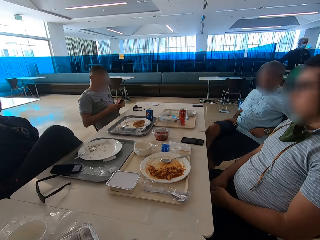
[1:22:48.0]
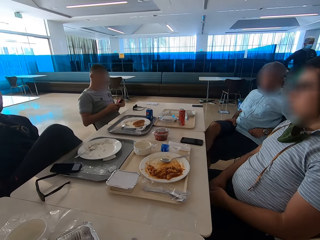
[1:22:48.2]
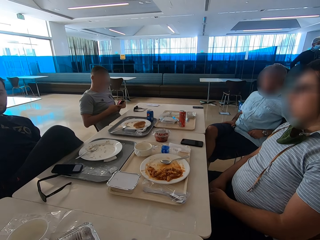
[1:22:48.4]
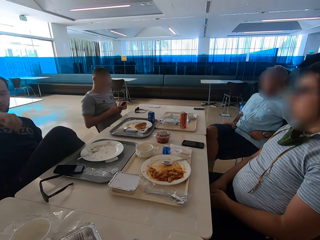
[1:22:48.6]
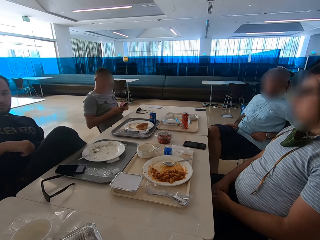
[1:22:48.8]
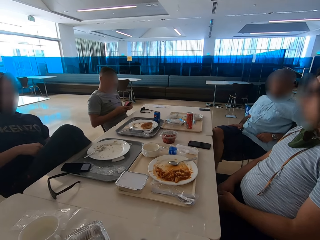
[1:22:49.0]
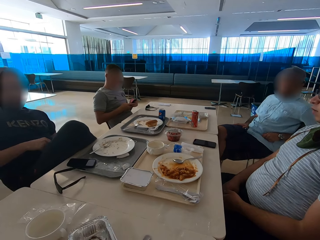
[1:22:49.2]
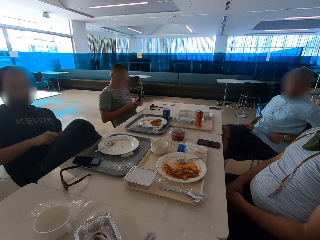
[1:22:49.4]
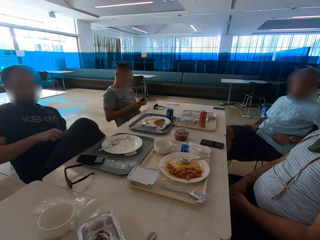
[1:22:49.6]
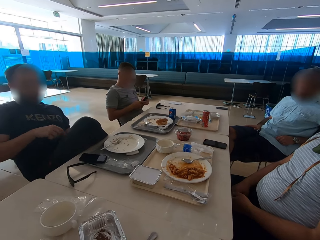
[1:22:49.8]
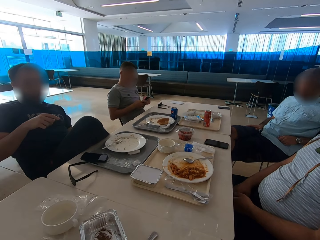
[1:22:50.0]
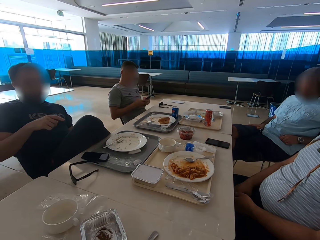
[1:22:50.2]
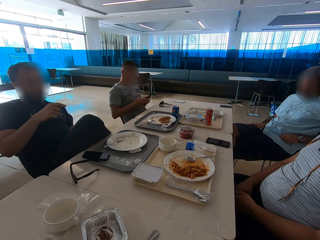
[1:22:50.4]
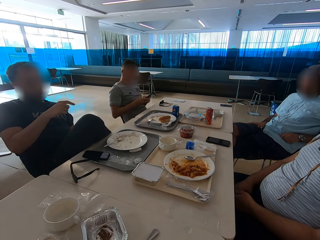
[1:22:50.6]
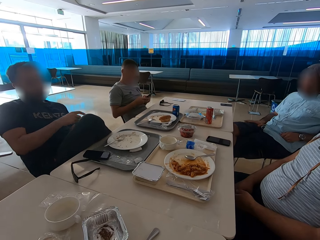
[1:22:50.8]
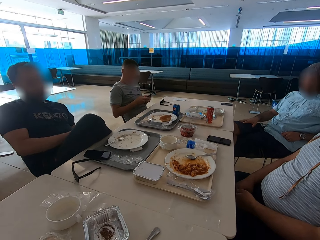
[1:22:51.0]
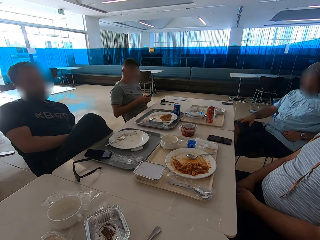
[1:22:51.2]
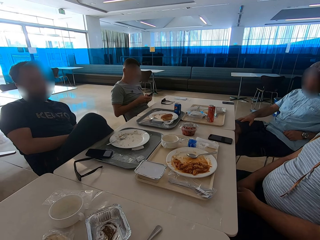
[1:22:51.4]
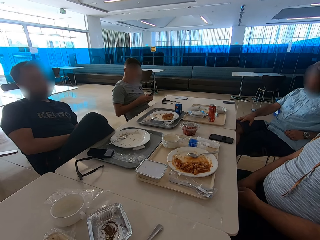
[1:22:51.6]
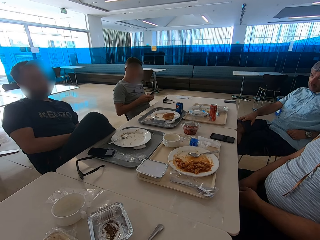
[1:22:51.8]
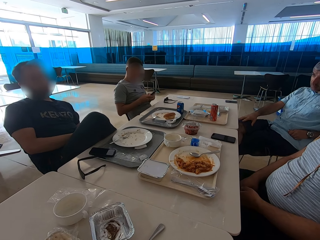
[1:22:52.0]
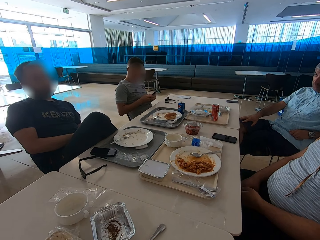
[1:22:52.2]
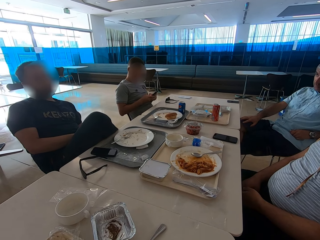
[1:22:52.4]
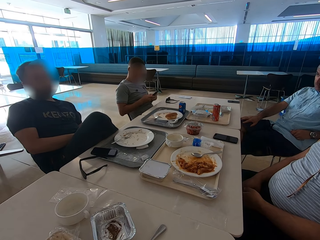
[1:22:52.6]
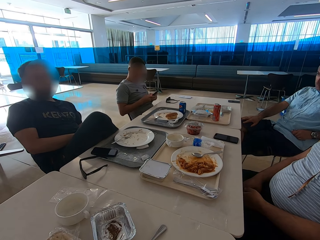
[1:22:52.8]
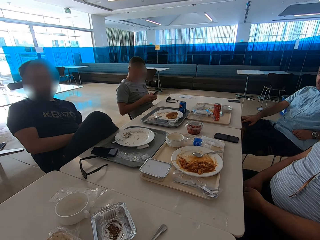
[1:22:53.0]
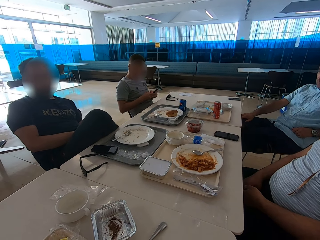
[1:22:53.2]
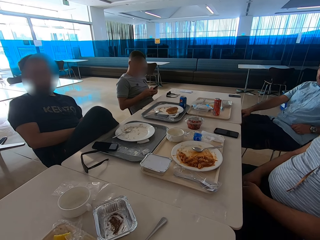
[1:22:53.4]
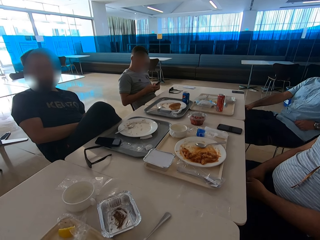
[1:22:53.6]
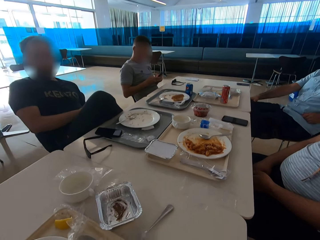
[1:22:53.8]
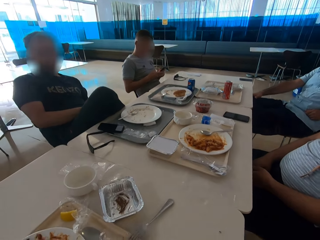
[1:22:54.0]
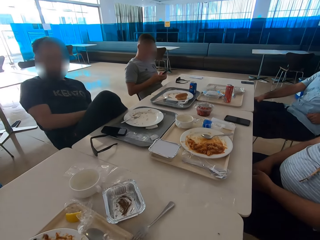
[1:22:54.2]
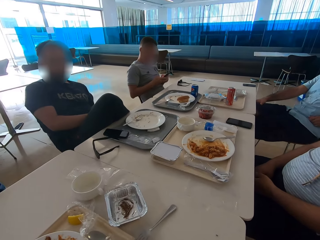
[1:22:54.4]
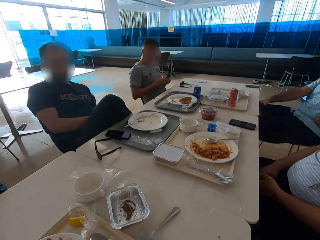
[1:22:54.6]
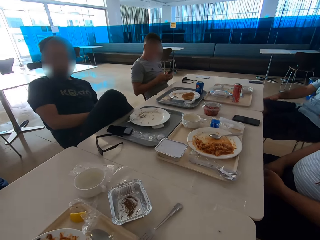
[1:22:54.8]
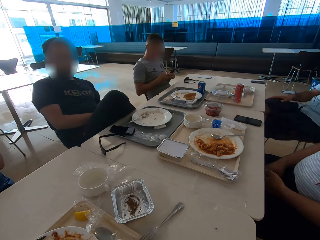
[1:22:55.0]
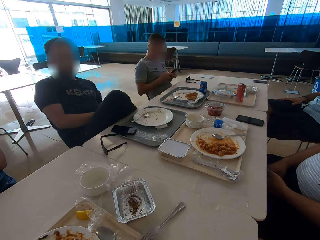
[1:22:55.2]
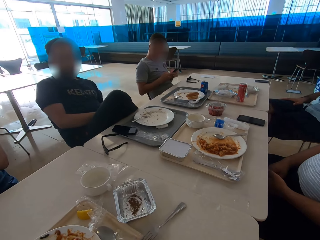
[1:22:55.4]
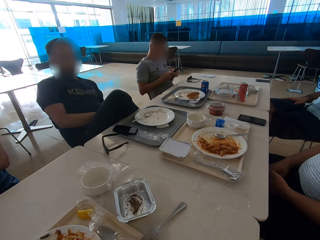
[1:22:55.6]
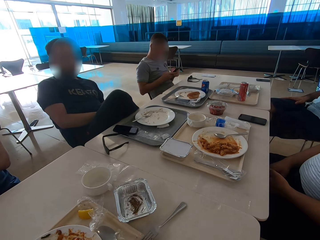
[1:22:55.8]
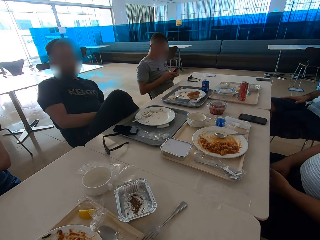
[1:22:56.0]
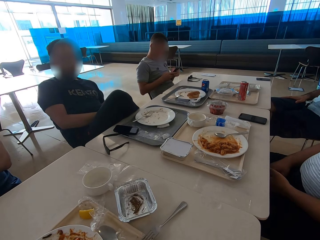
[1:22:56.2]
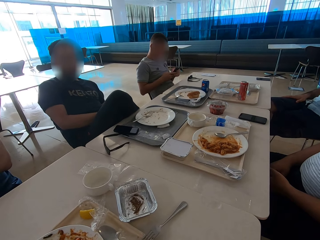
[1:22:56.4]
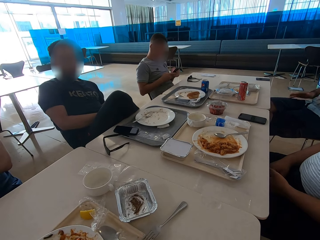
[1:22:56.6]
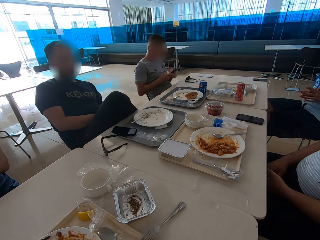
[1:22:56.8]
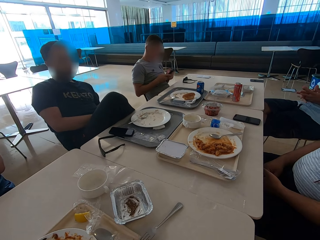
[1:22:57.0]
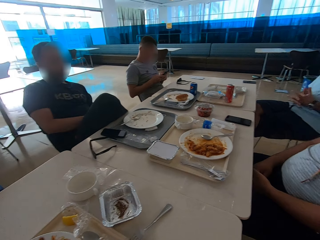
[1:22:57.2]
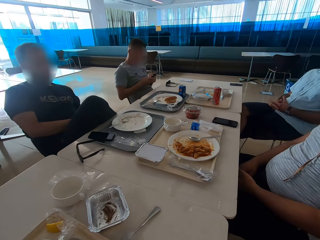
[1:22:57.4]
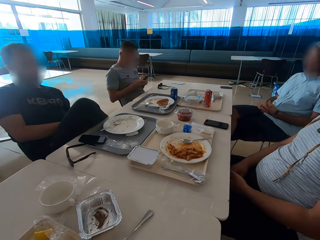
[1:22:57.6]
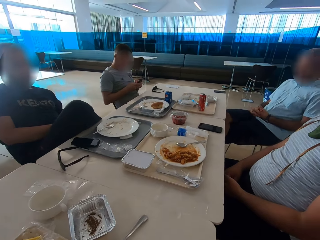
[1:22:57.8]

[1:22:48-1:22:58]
A man crosses his legs. Another man lowers the right hand and gestures.

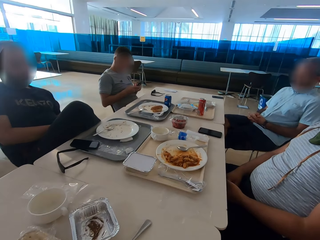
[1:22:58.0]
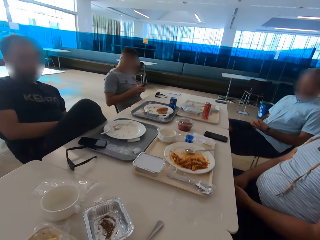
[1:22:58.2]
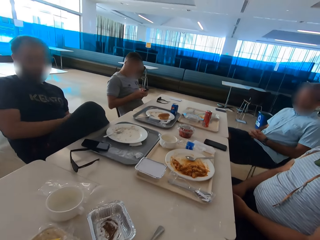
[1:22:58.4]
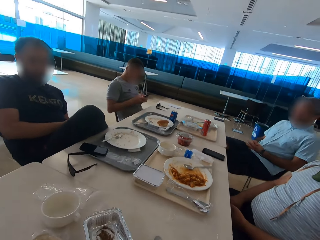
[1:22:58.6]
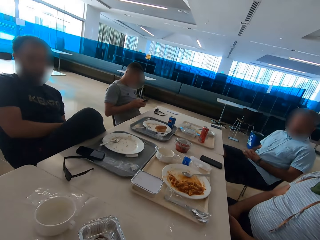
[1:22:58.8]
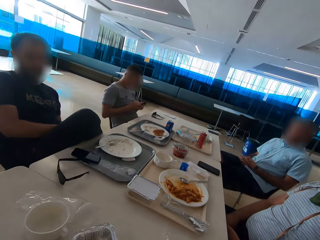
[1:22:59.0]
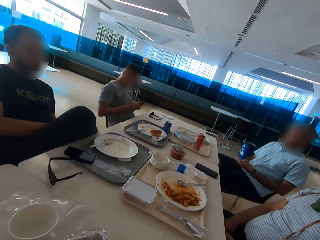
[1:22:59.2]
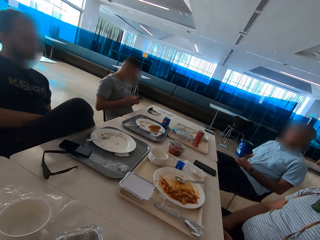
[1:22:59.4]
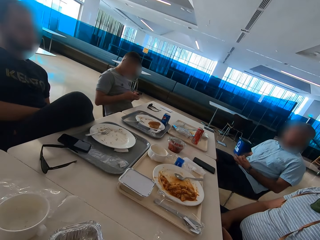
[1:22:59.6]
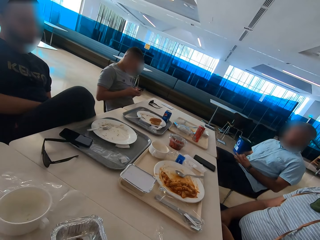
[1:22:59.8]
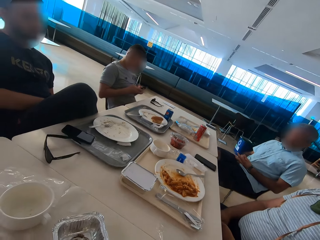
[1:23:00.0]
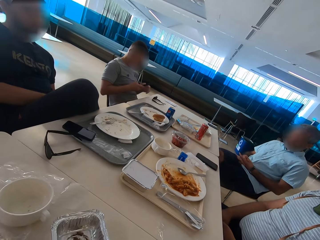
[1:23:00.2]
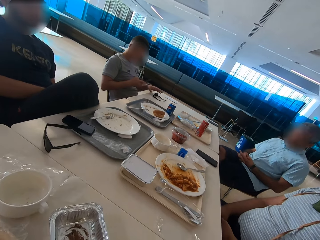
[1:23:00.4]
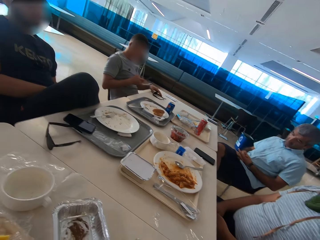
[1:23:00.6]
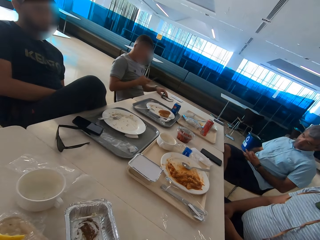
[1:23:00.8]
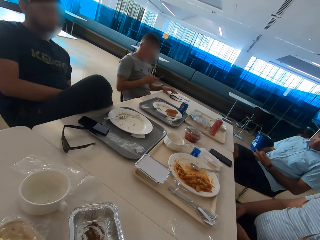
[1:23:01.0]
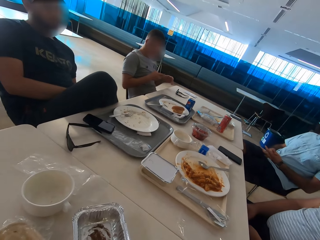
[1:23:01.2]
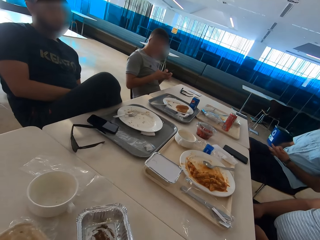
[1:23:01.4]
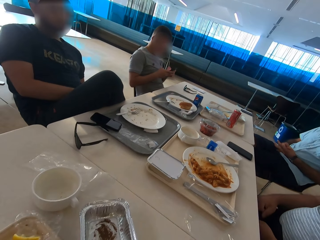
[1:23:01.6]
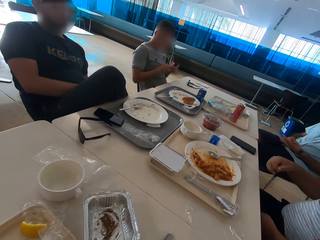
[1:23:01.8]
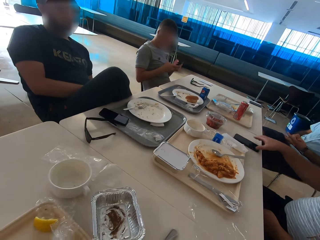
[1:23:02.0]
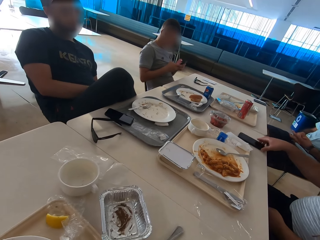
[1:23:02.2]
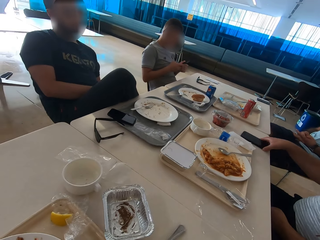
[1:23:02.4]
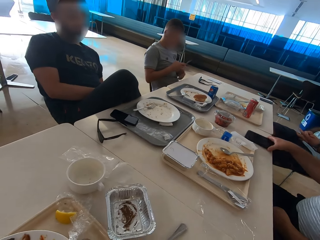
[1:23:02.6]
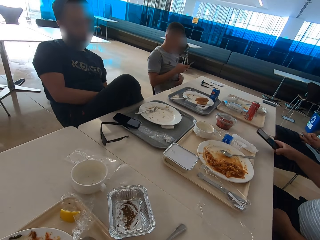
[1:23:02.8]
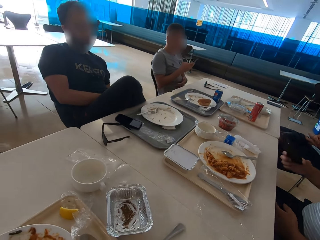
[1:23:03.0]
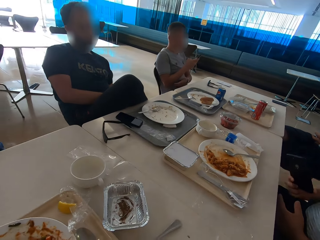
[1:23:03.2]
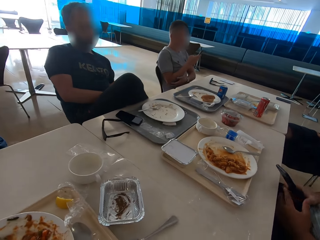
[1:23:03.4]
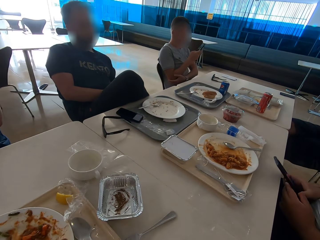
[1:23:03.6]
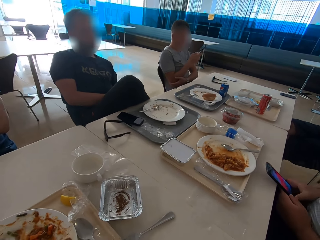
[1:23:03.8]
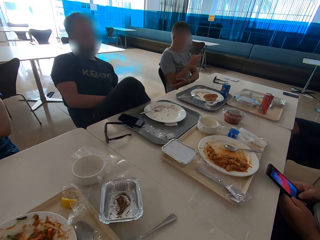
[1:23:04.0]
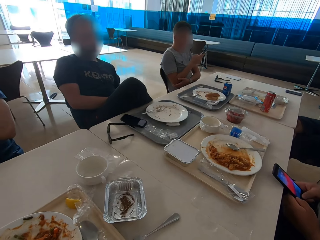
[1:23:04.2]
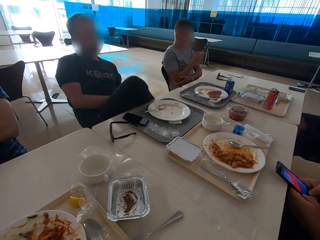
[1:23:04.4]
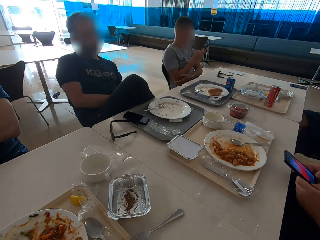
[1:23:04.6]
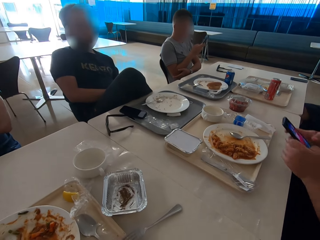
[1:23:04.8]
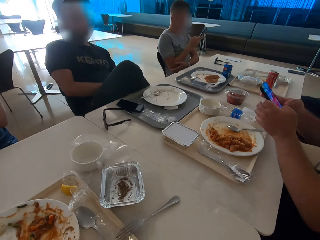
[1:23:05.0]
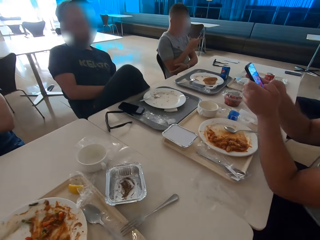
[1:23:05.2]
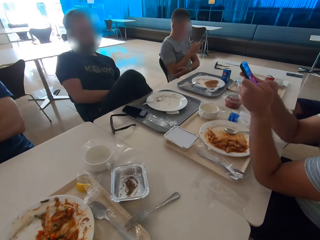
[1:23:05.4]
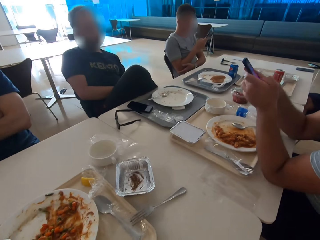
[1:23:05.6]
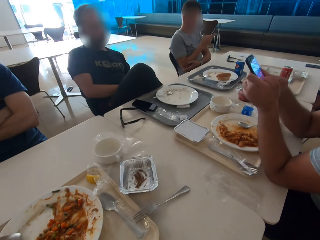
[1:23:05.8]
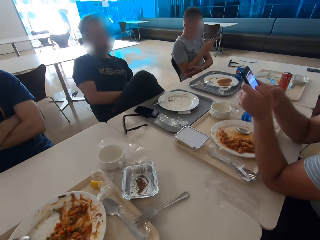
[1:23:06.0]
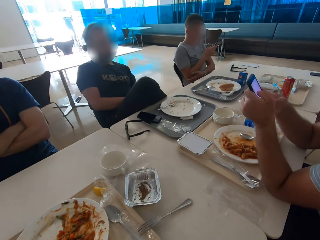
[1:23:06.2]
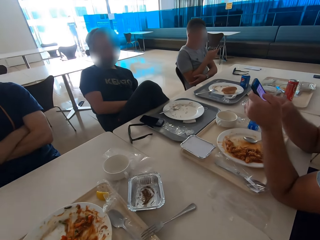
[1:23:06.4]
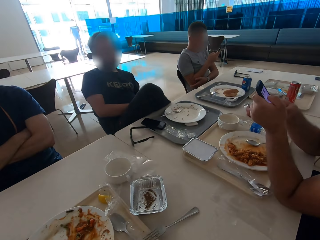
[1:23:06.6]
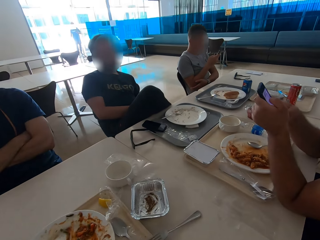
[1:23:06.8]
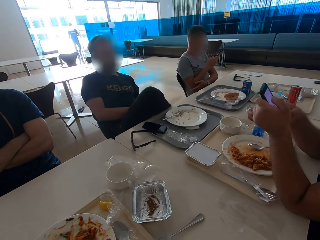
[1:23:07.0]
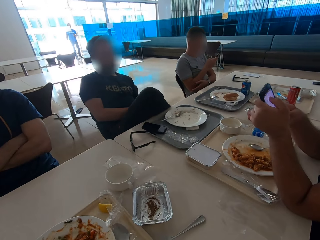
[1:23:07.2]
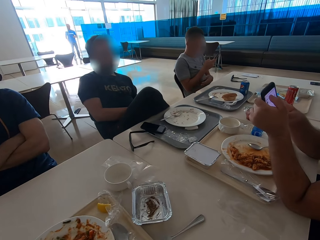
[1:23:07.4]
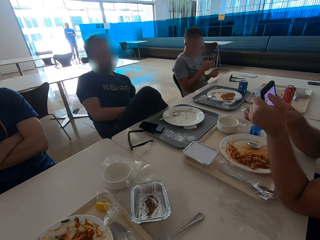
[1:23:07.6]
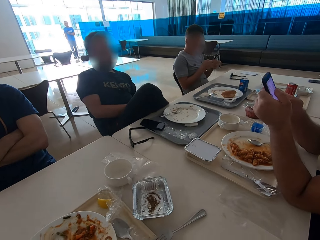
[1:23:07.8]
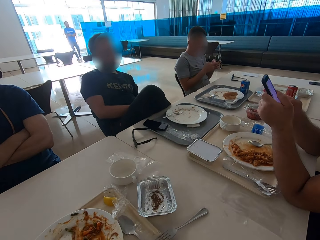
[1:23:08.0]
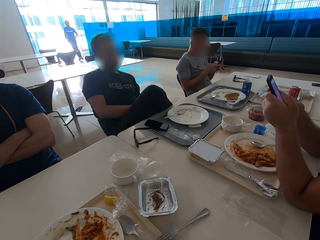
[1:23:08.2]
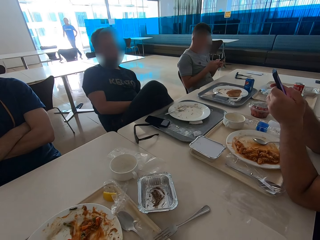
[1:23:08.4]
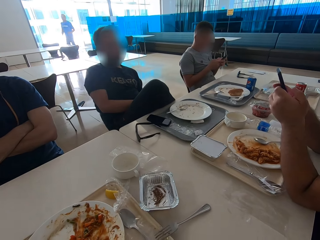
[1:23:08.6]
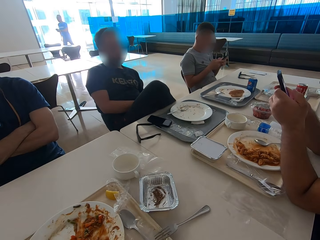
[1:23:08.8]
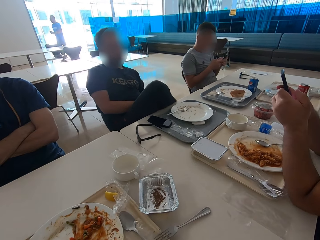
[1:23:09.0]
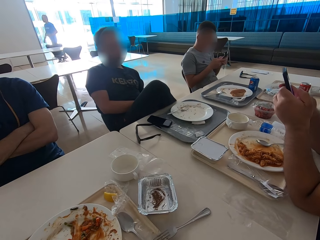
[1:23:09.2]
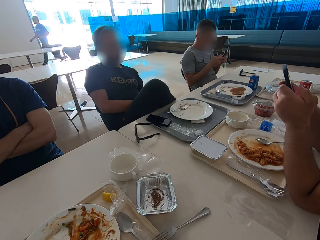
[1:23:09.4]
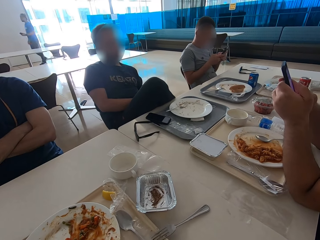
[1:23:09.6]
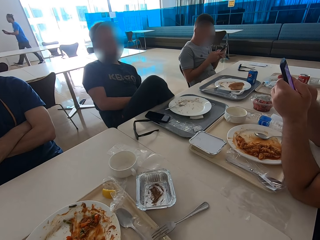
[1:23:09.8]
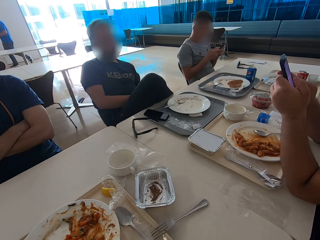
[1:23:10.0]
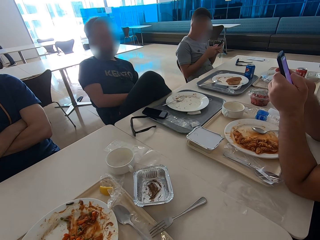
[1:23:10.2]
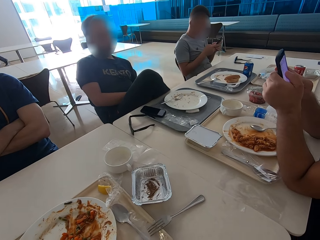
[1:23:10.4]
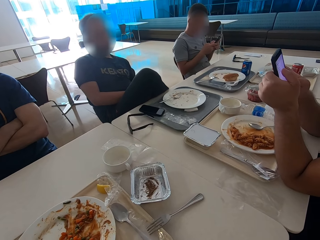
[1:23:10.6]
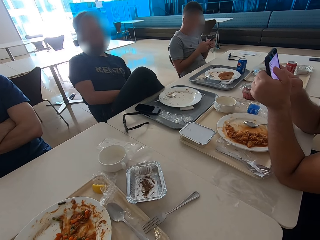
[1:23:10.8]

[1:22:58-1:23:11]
A man moves the glasses on the table and swipes on the phone's screen. Another man takes the phone from the table, rests his elbows on the table, swipes on the phone's screen and operates his phone.
